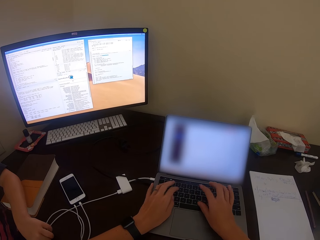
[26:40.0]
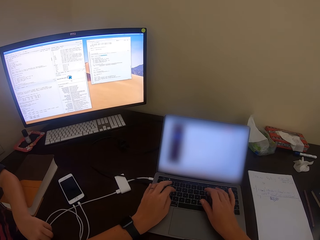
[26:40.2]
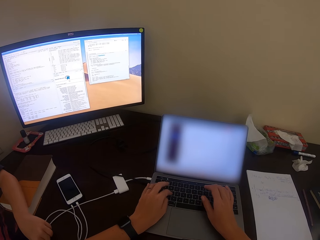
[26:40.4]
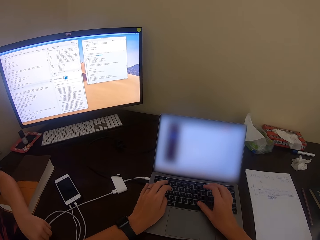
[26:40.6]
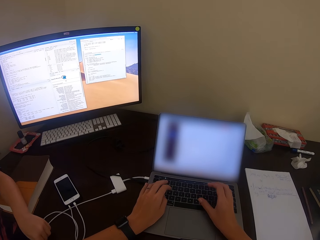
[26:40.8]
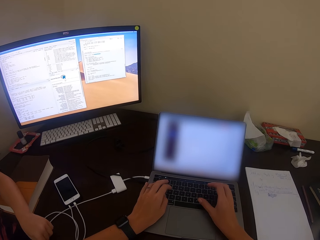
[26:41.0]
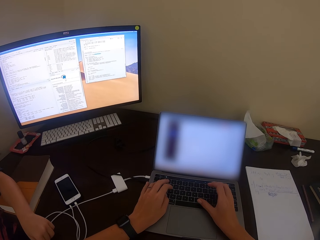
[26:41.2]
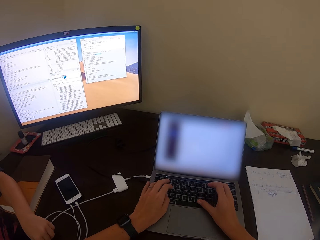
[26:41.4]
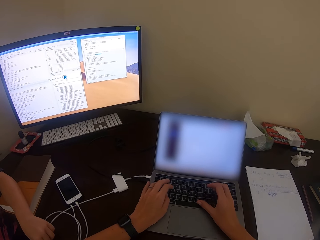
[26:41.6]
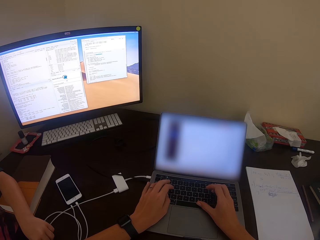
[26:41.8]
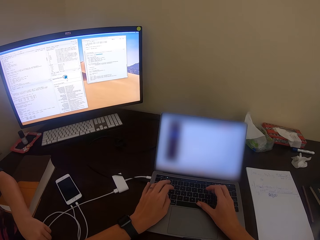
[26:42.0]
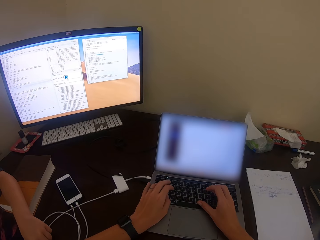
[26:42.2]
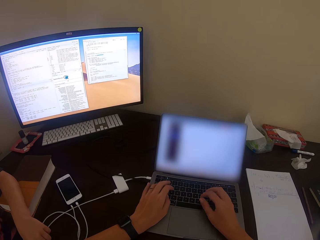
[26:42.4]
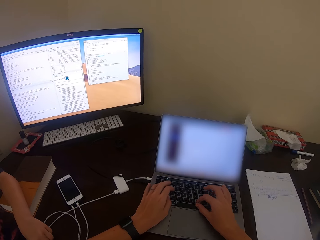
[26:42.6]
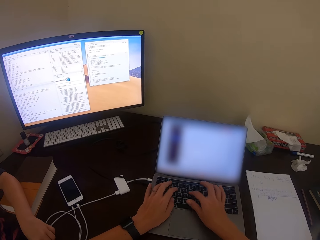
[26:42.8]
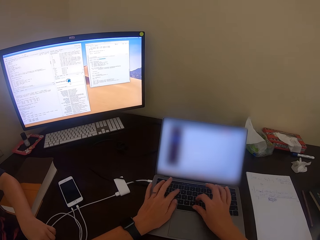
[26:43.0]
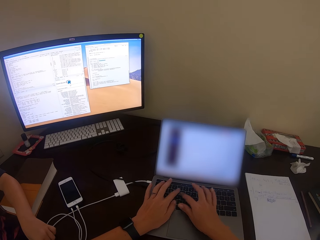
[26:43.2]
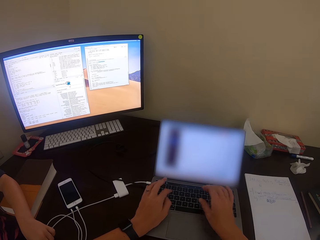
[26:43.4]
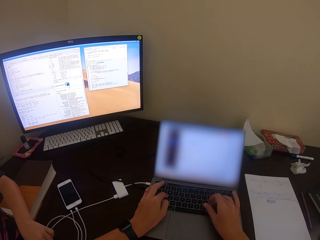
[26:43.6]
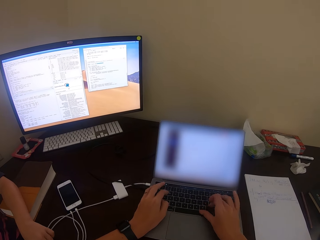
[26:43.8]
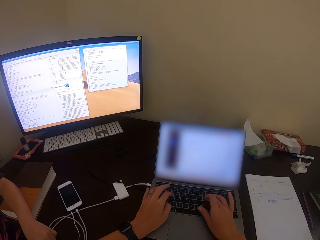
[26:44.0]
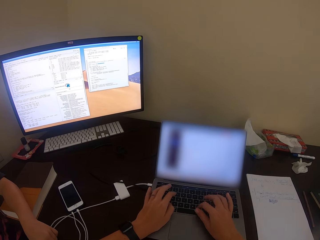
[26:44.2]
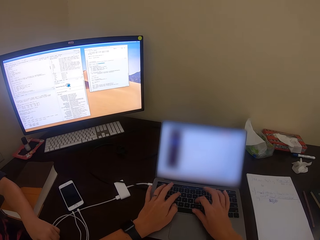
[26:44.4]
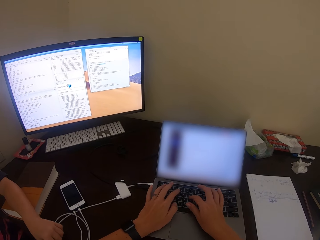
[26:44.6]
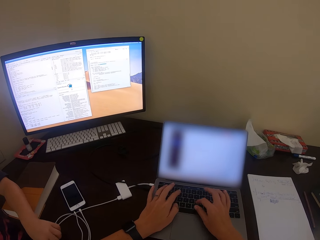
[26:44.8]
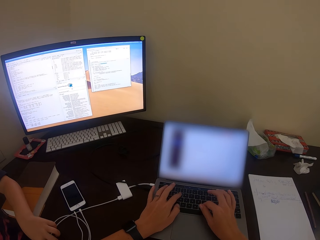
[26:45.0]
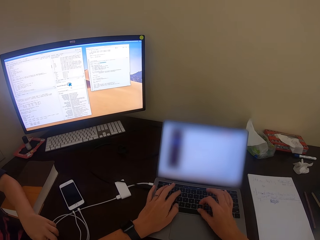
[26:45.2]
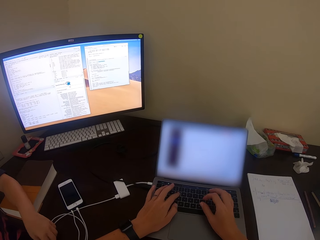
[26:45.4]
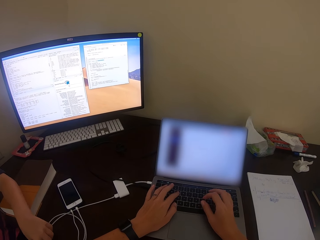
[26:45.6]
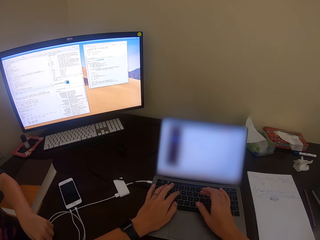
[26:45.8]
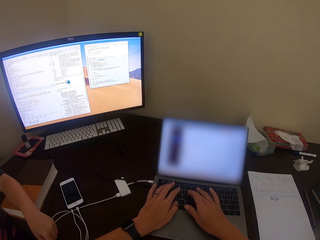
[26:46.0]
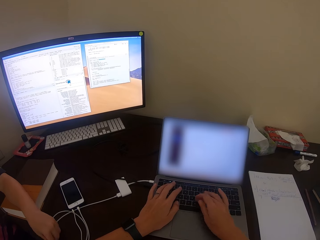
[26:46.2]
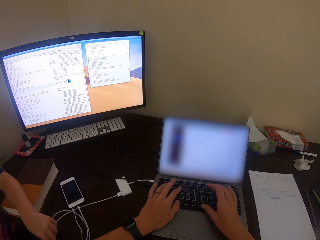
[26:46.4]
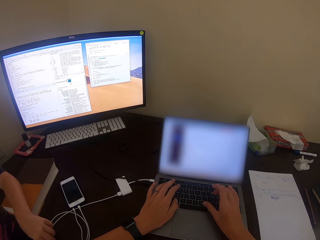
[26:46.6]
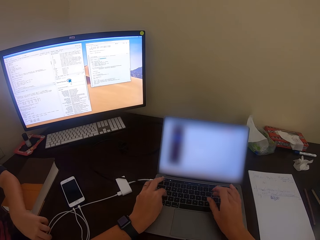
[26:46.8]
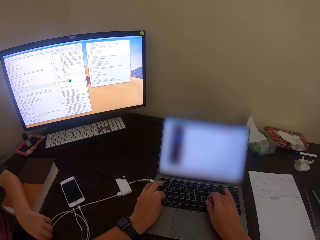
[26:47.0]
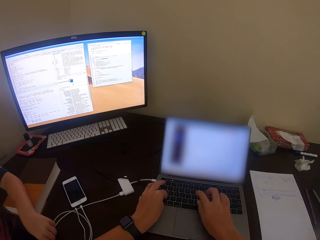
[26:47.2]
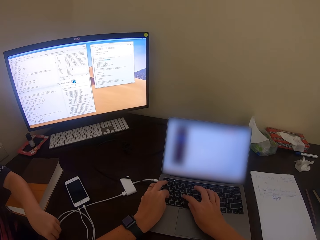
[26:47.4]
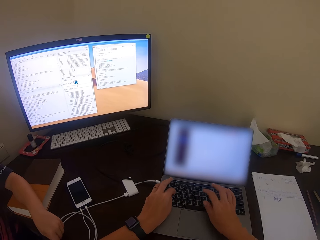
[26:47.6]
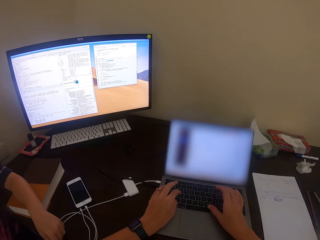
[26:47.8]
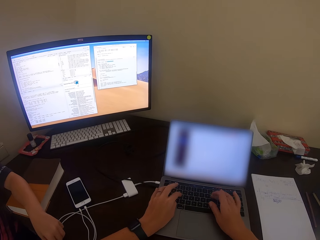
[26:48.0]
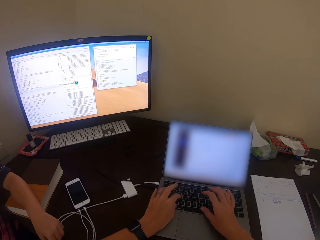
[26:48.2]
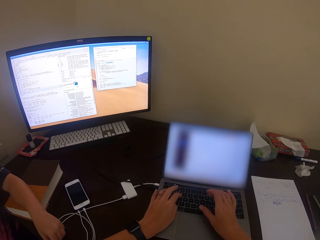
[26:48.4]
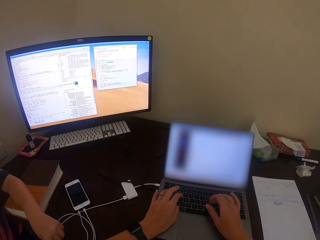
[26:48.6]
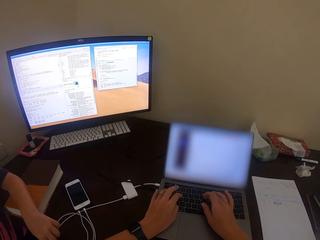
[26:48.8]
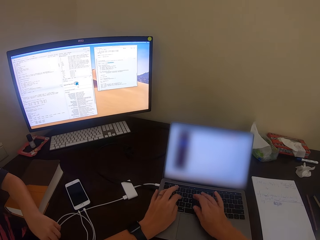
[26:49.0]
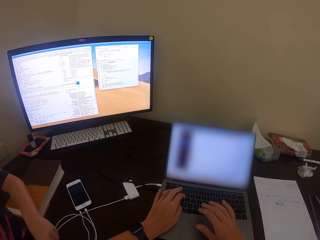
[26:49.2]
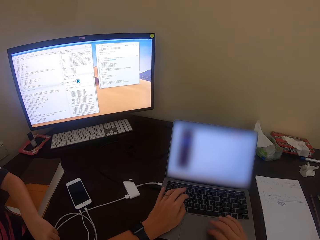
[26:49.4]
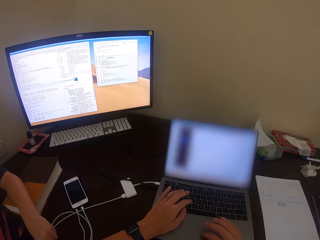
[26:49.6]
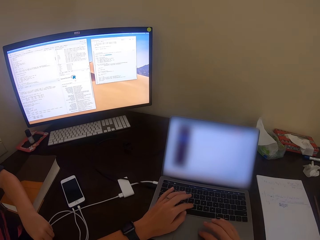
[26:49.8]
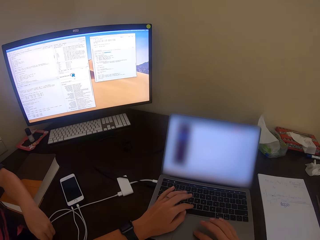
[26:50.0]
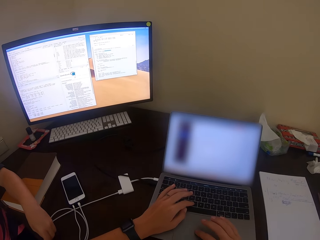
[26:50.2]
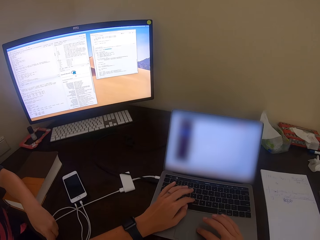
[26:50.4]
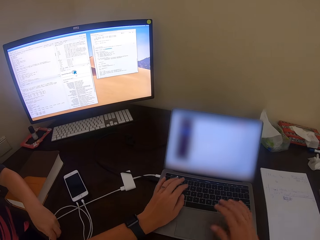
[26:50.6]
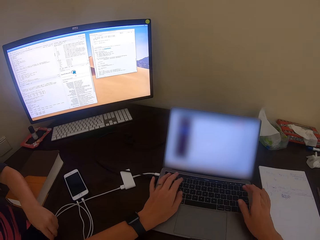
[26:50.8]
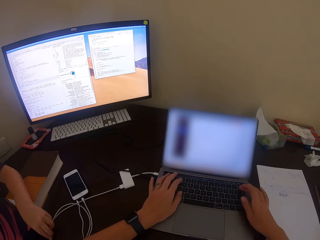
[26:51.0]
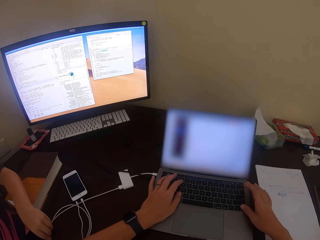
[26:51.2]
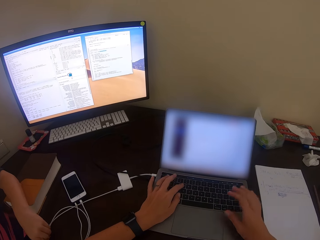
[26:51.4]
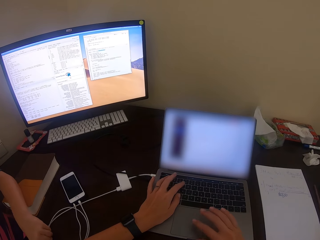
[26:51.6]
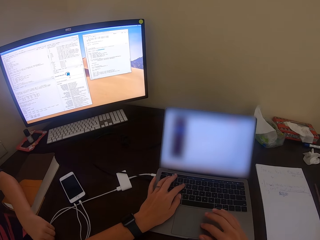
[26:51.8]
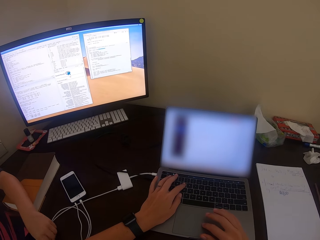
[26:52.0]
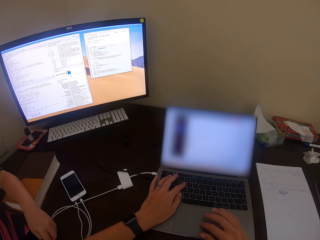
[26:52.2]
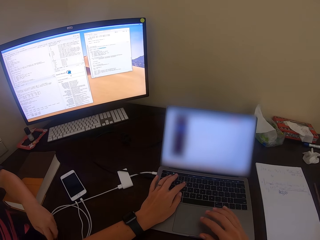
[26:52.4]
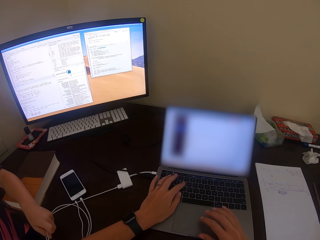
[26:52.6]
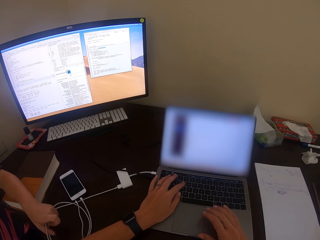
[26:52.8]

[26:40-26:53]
A man moves the hand. The camera wearer uses the laptop.

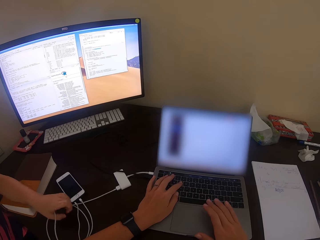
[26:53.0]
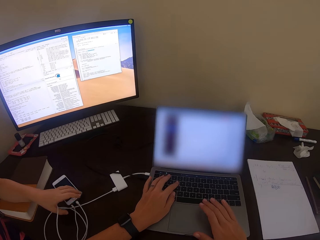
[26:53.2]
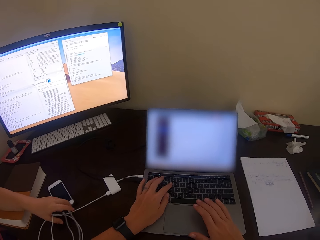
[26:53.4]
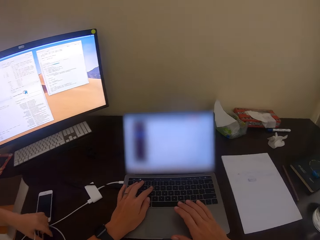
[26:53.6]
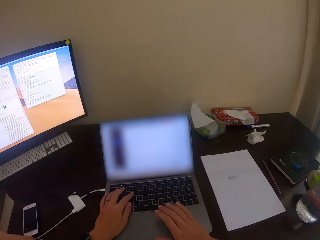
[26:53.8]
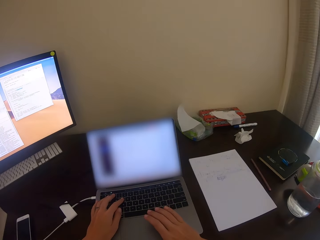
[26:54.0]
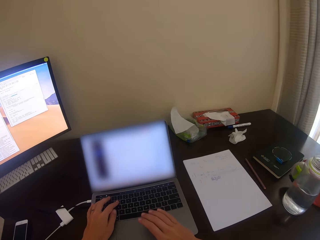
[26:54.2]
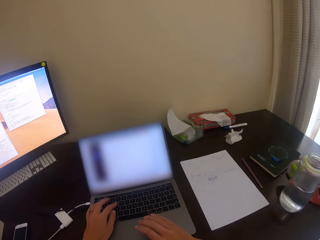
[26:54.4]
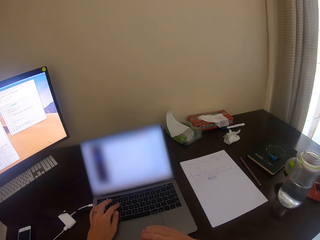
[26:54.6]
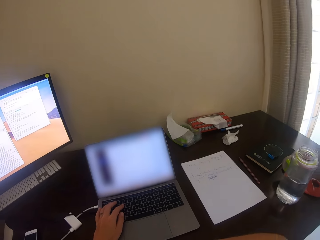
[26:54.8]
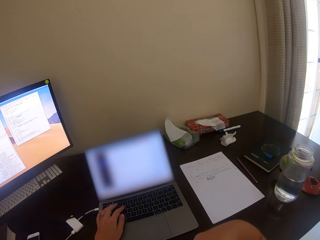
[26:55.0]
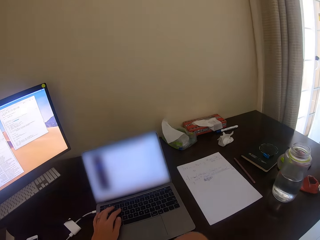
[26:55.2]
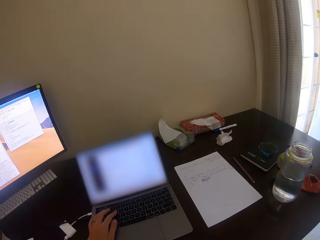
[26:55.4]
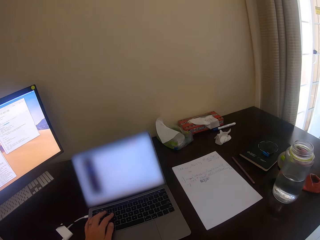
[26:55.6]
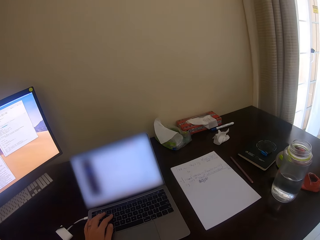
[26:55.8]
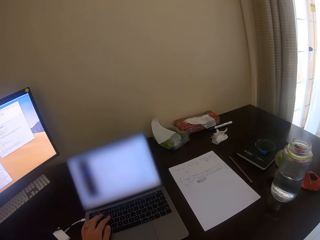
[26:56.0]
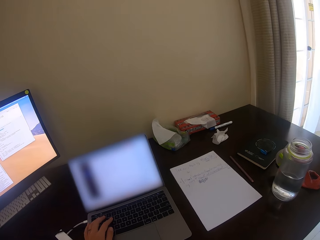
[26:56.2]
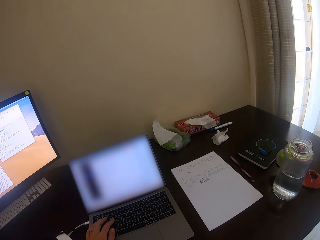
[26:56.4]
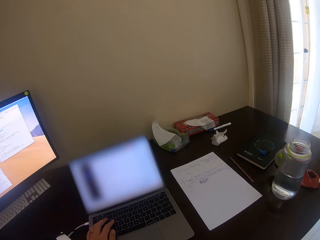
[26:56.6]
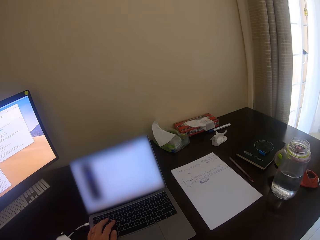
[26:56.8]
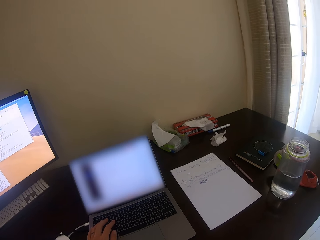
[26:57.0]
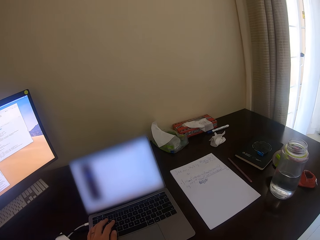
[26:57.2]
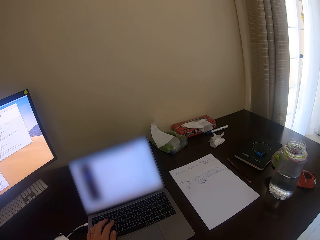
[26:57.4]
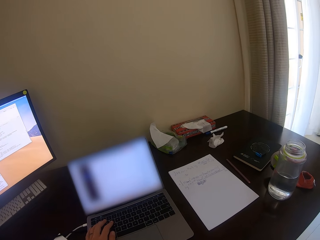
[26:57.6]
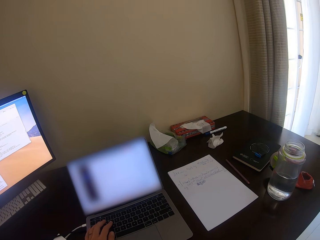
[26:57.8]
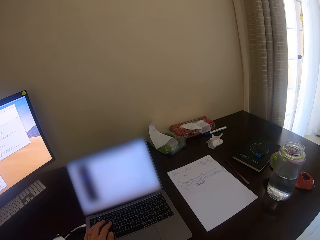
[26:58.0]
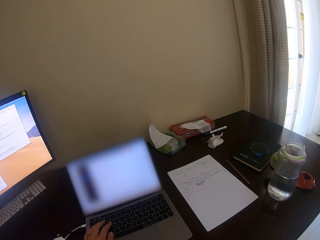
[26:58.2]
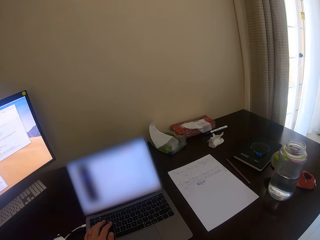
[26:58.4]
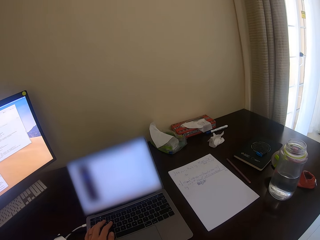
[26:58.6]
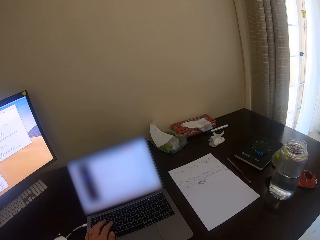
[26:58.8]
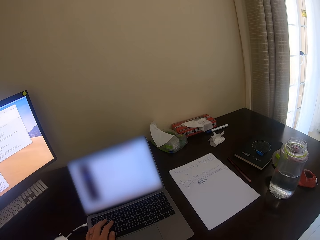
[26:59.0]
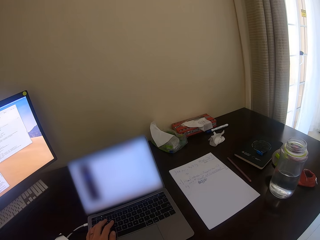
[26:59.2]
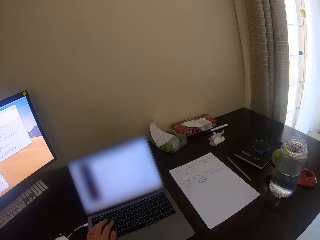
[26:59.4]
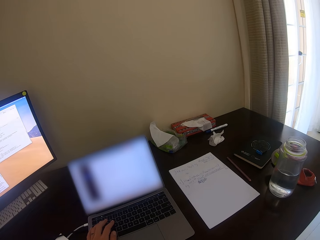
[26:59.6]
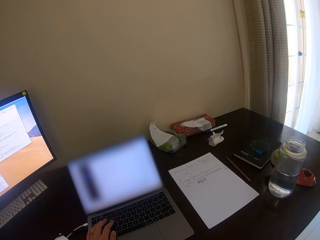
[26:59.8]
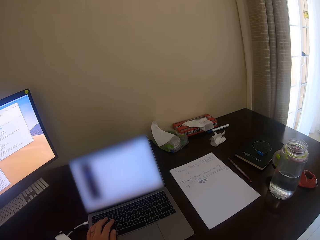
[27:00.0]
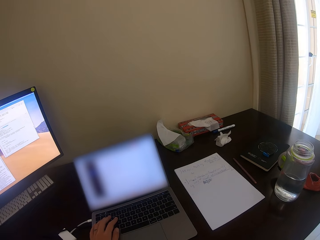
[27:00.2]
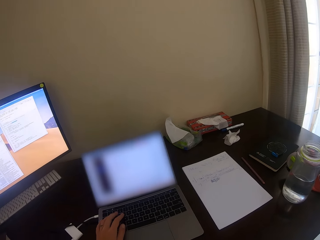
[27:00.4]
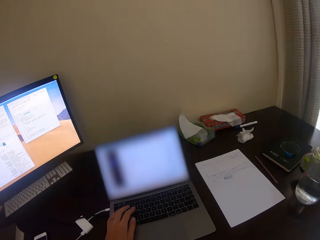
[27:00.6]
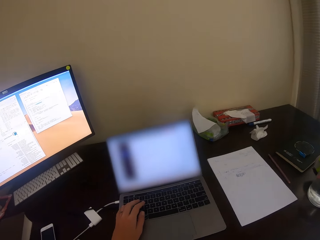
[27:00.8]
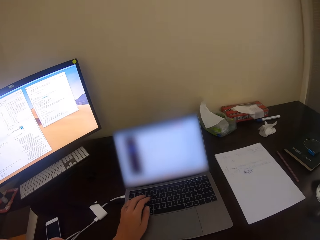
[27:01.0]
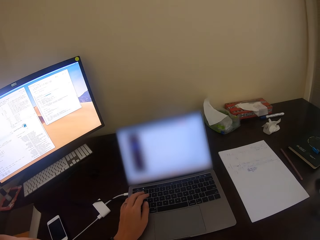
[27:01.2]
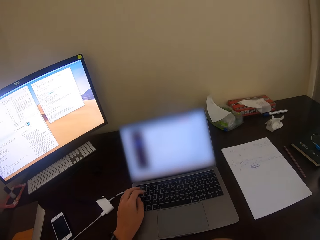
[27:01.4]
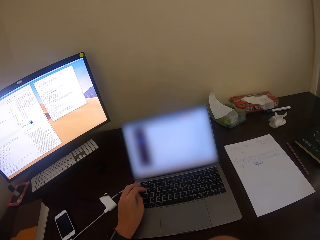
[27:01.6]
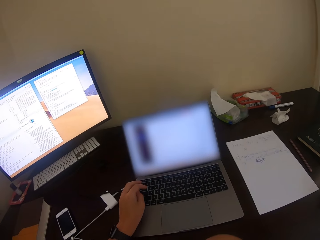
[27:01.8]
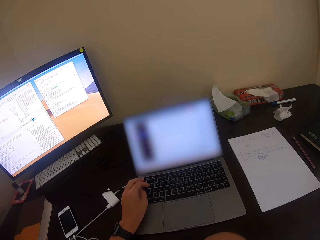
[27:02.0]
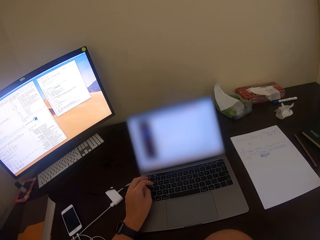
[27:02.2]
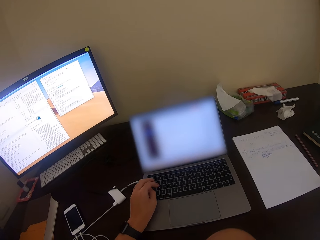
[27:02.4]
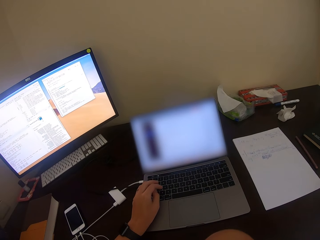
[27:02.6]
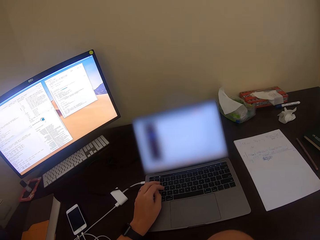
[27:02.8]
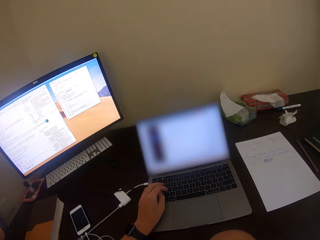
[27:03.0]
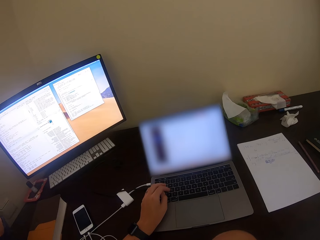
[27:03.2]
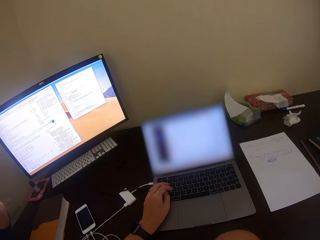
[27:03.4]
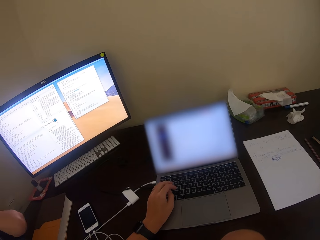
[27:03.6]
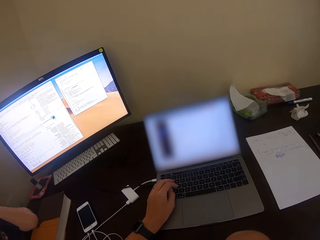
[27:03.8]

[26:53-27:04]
A man picks up the wires. The camera wearer looks around. They yawn. They use the laptop.
